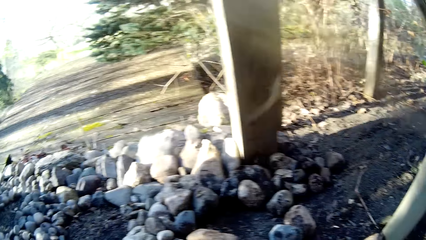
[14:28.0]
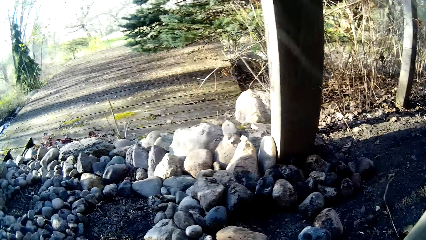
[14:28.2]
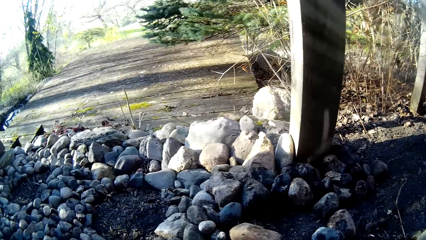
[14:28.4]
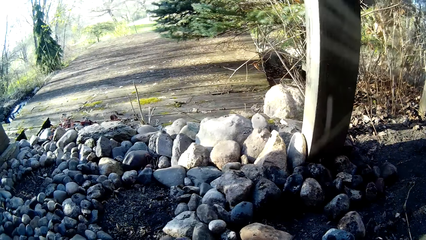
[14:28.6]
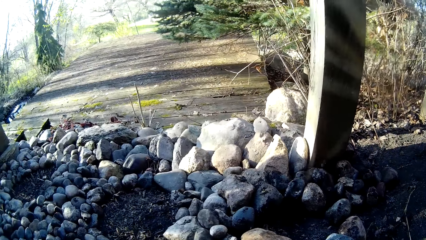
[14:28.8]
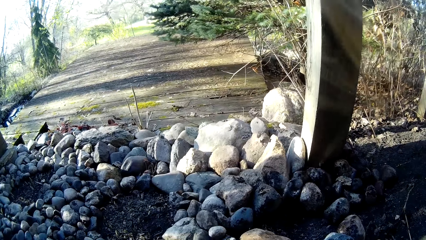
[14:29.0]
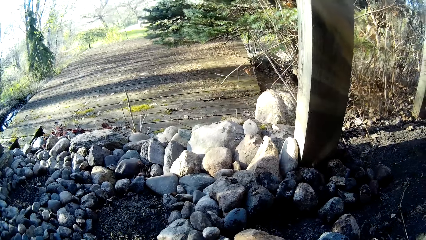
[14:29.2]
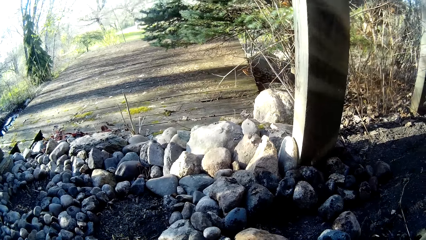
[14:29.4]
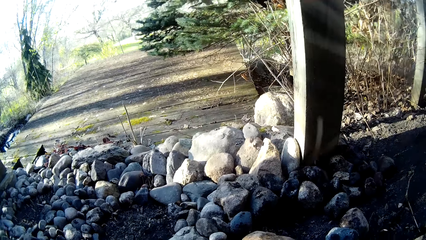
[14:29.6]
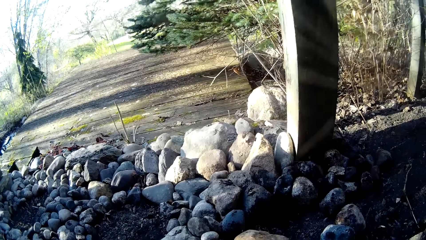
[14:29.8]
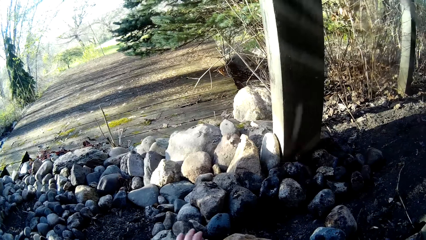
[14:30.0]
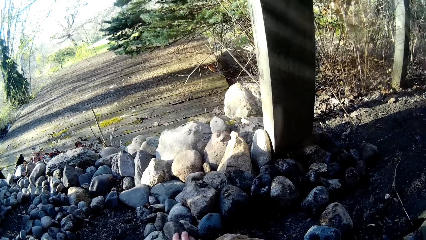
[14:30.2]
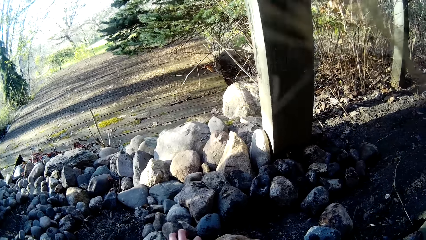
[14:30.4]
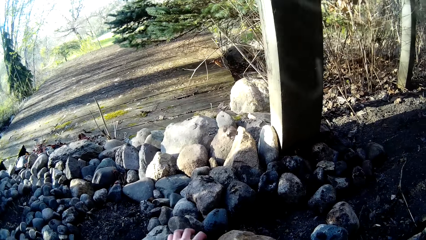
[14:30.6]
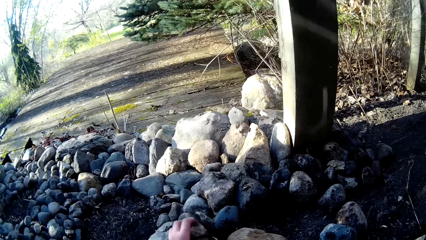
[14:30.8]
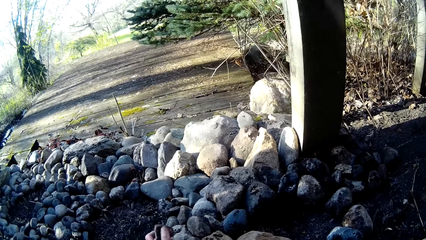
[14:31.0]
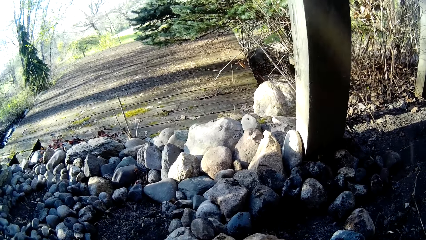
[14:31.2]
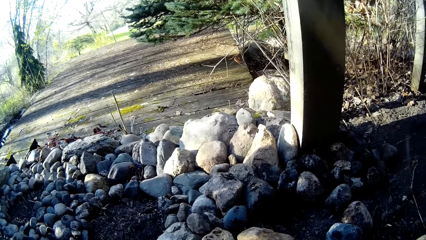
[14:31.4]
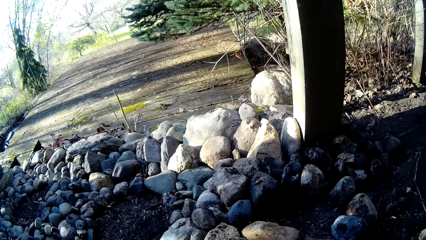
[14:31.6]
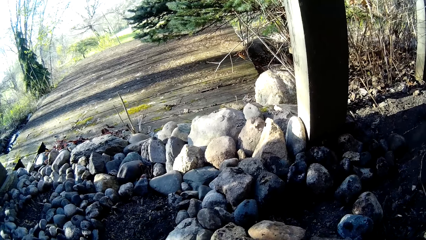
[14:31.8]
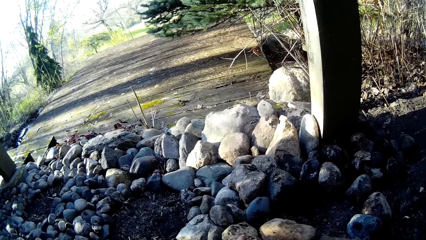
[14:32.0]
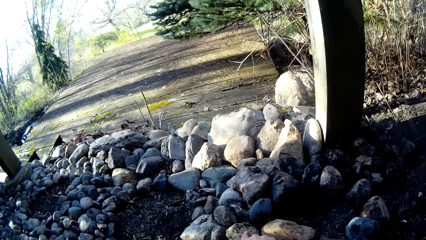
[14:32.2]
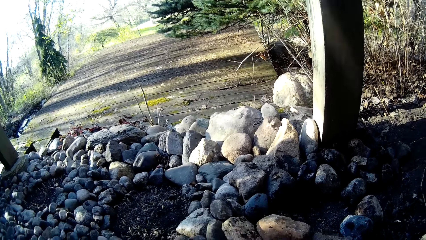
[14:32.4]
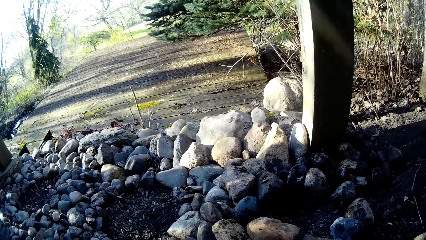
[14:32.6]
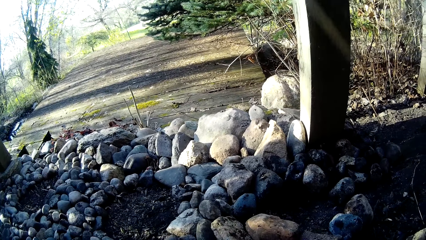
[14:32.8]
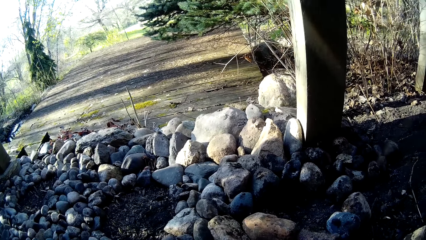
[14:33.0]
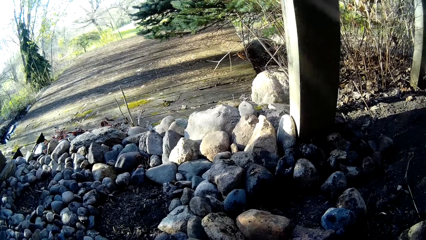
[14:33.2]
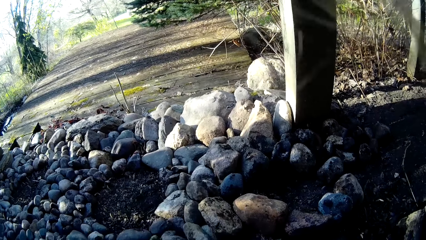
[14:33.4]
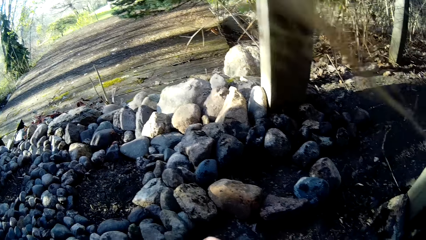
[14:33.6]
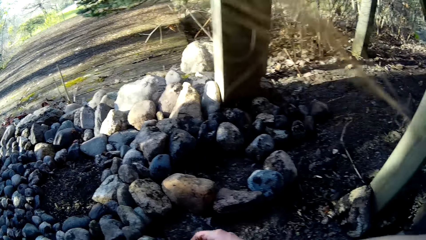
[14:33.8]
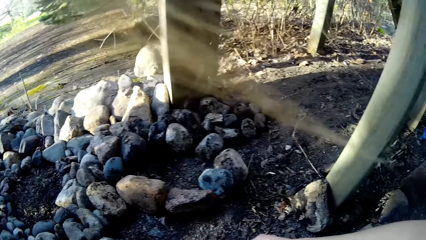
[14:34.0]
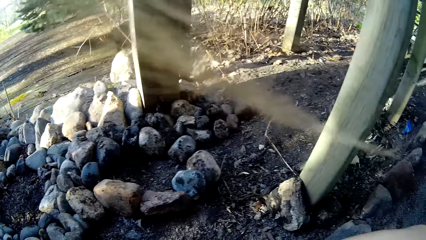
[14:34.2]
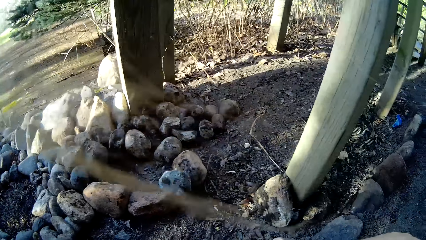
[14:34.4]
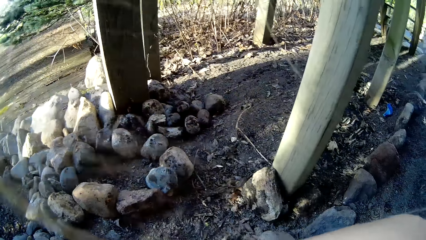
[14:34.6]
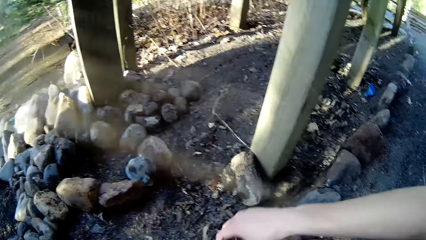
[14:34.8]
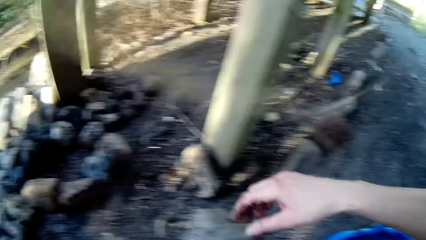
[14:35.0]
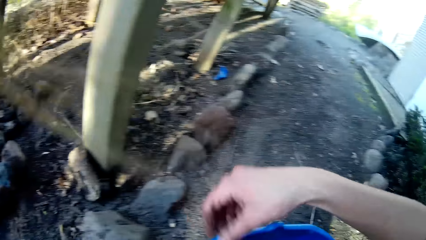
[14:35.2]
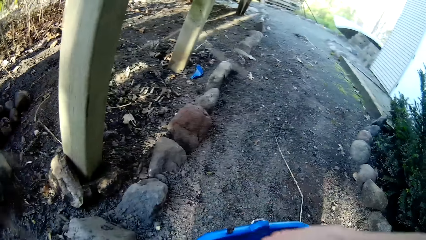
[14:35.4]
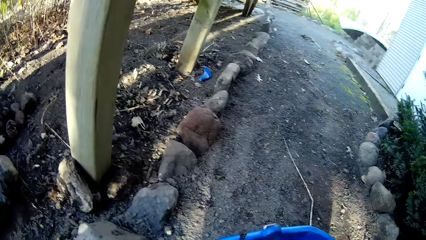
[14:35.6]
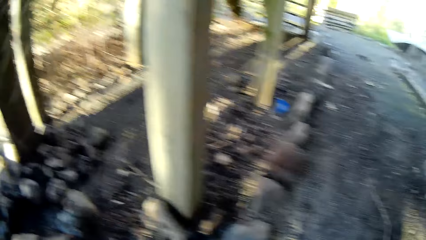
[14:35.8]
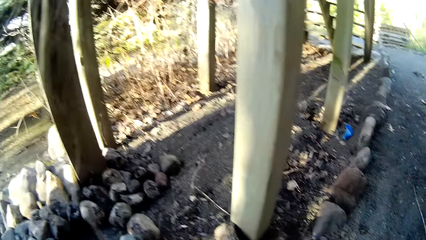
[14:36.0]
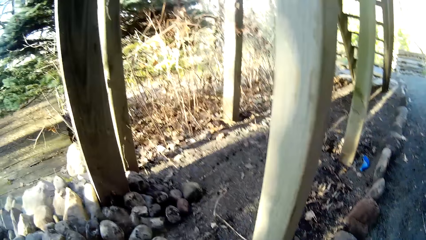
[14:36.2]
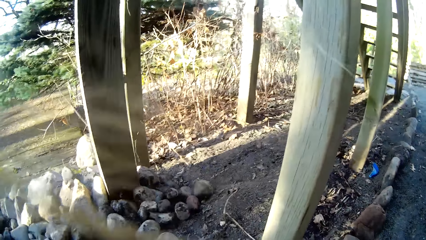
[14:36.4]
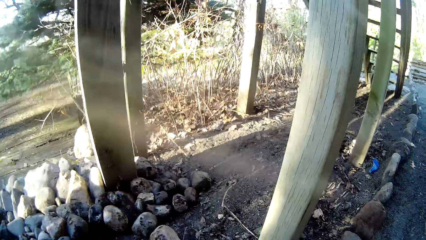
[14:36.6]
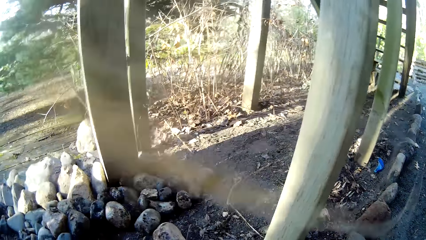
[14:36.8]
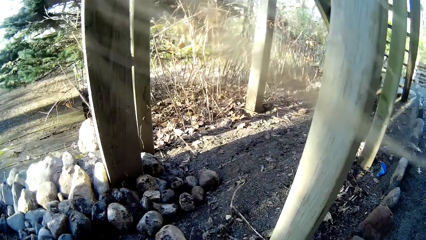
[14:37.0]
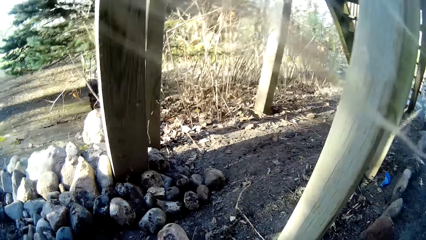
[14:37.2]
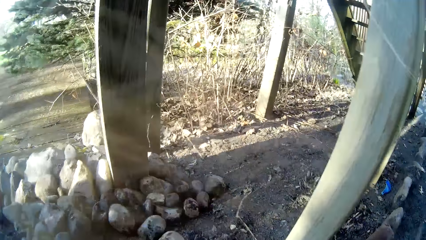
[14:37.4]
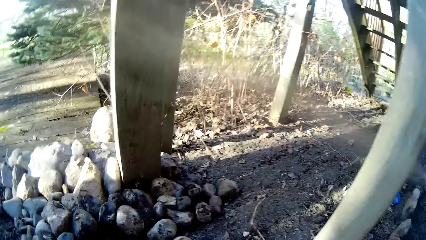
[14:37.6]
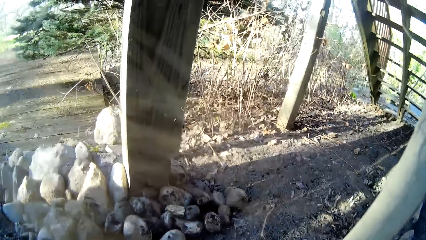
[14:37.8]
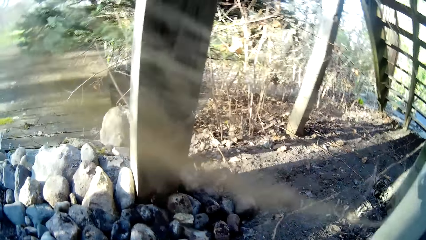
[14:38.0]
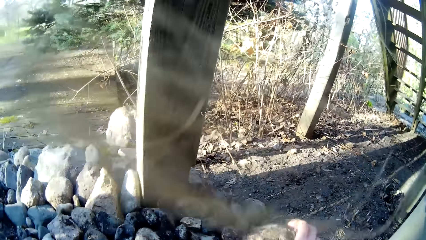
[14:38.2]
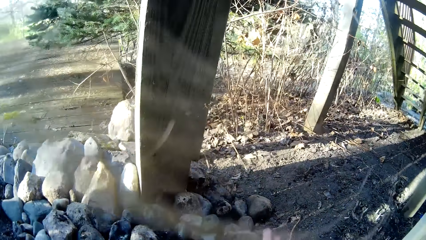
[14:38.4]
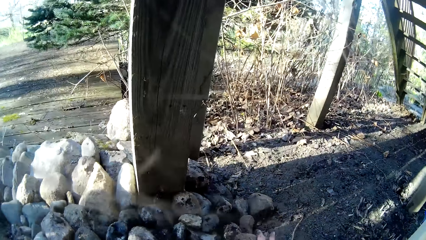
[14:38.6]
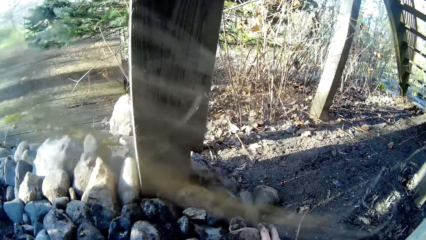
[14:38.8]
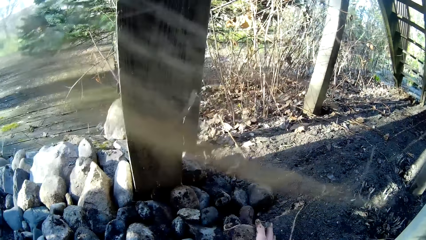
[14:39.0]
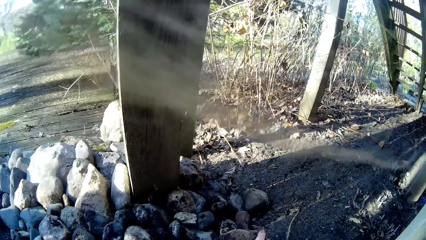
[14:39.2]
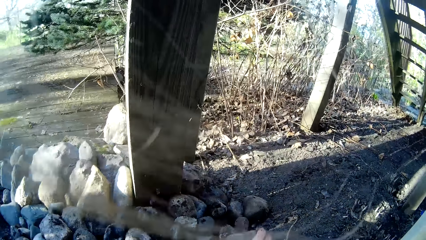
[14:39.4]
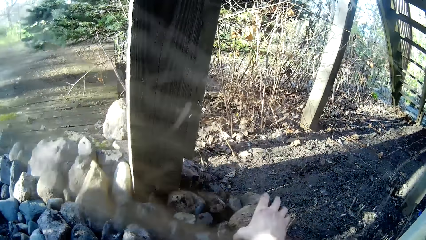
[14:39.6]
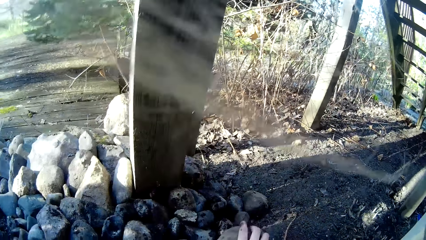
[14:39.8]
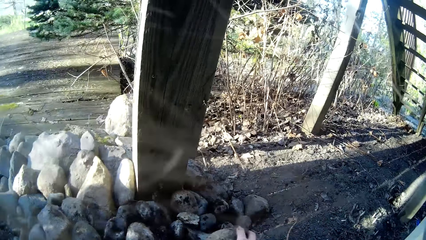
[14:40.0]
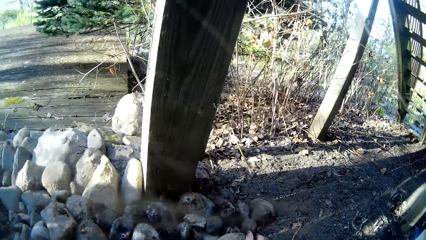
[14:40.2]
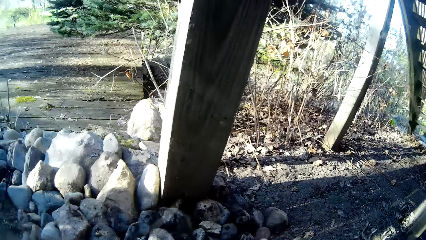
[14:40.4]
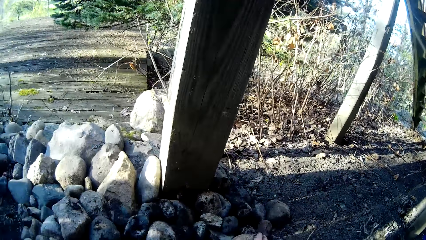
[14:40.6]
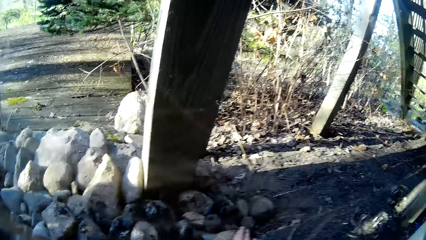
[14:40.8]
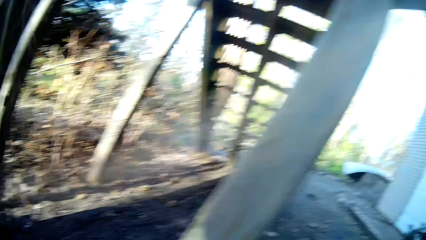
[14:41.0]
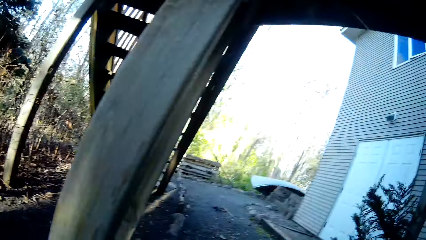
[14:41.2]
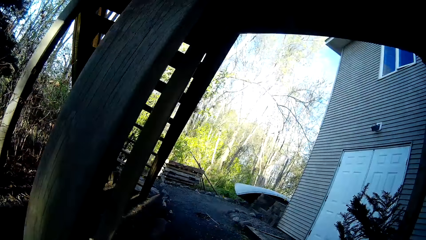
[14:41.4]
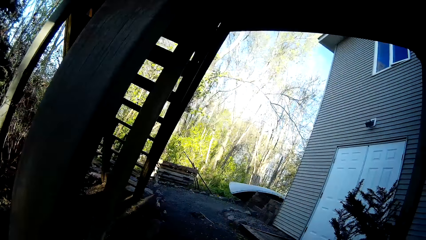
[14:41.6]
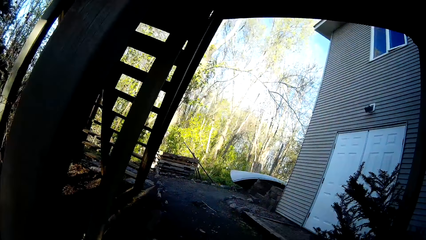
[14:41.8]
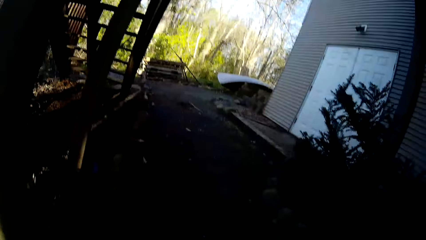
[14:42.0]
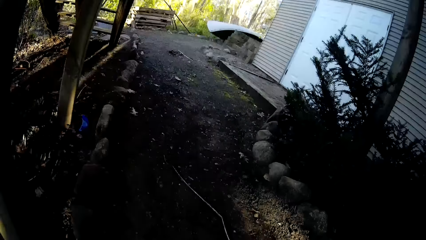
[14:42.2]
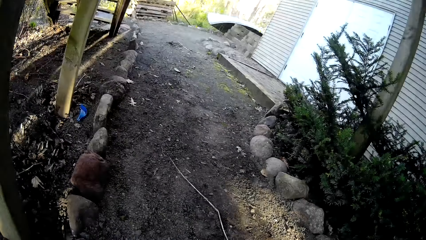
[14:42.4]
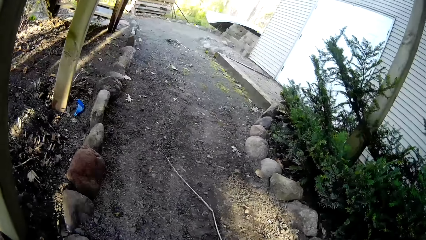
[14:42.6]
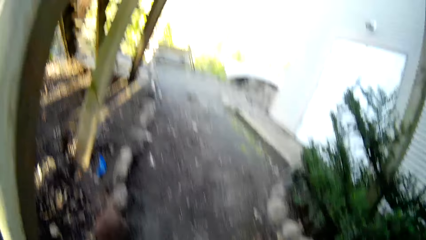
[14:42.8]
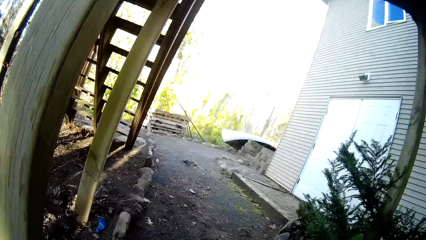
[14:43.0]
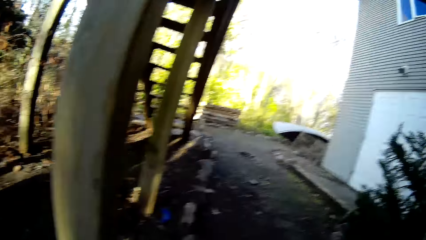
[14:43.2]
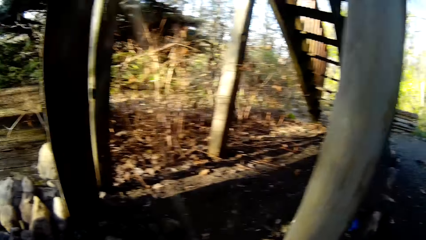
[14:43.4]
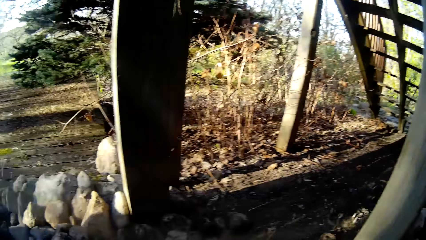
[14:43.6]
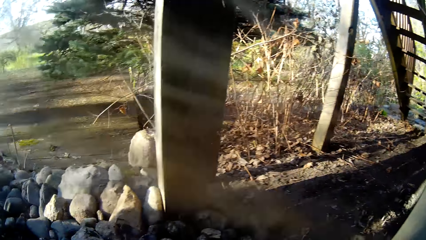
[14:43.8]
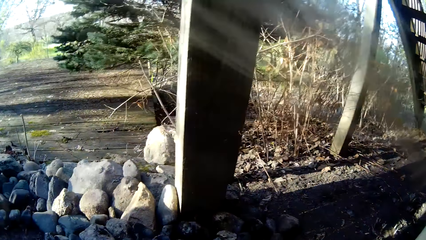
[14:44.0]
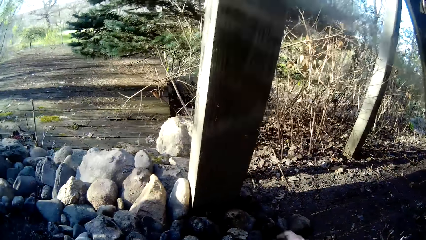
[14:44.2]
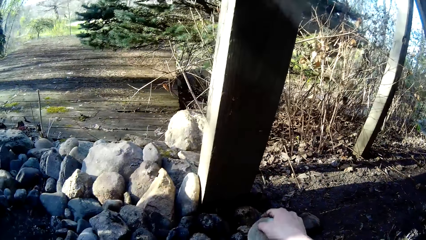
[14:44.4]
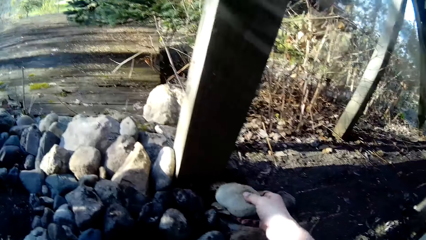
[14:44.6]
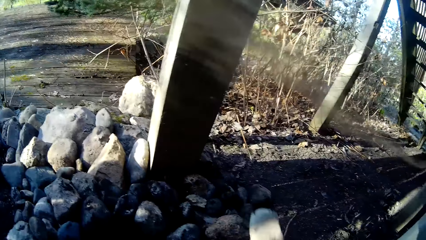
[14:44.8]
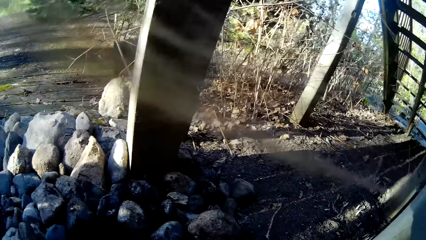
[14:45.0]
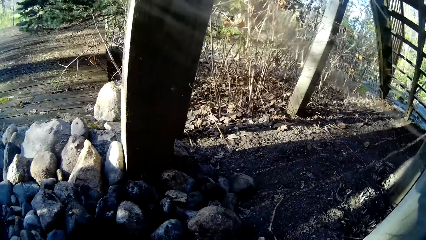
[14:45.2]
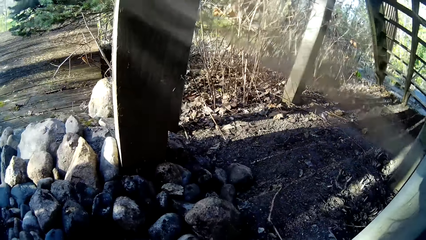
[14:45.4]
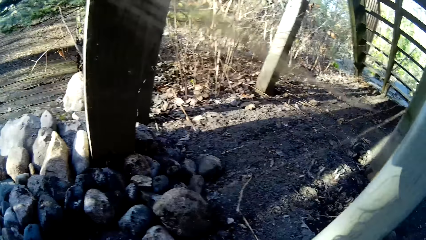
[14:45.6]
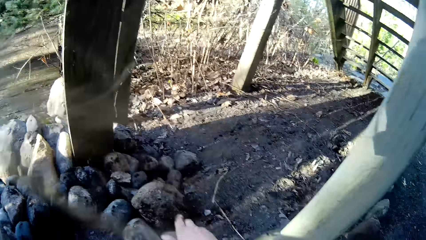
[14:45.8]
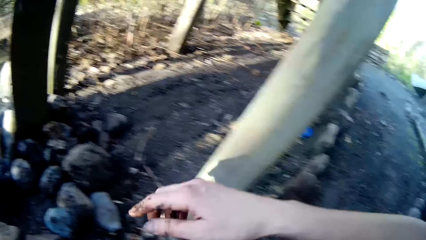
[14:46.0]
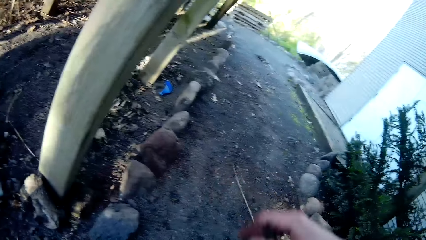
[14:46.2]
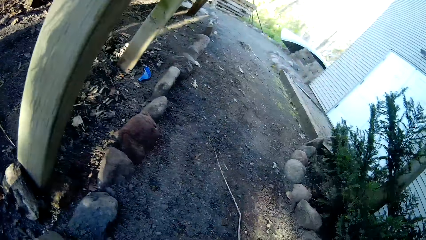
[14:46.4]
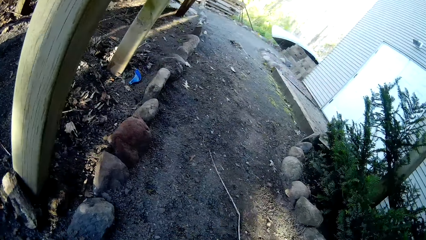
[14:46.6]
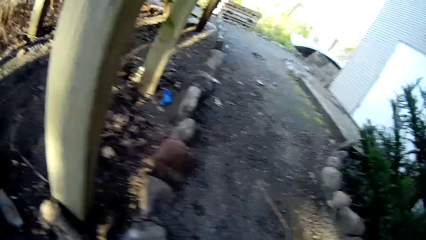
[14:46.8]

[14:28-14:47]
The camera wearer picks a stone from the ground with her left hand. She adjusts the stone on the ground with her left hand. She touches the soil. She drops a stone in her right hand on the ground. She collects rocks with hands. The dog barks. The camera wearer picks a rock. She gesticulates with a stone in her right hand.
